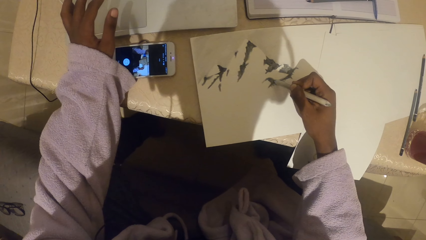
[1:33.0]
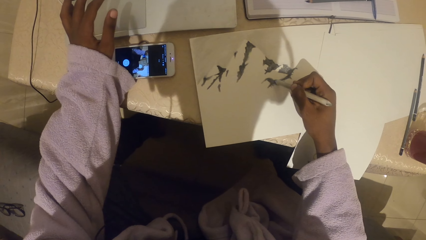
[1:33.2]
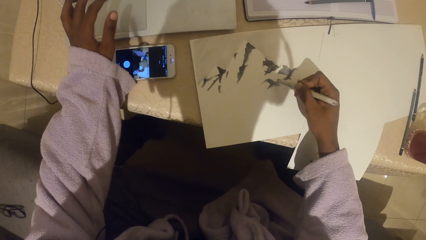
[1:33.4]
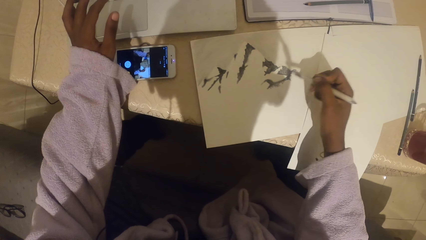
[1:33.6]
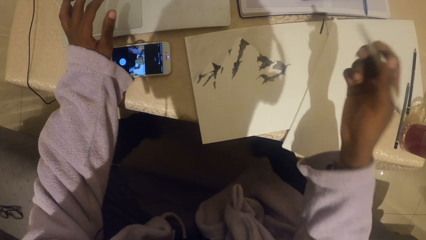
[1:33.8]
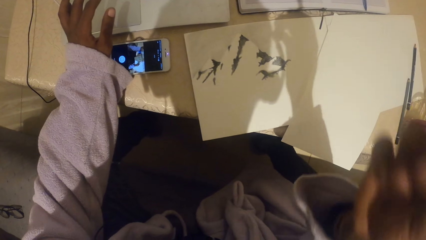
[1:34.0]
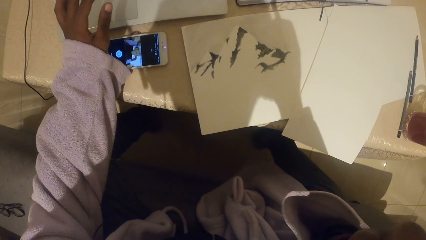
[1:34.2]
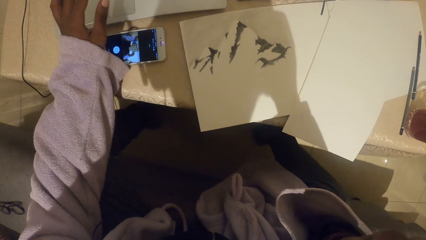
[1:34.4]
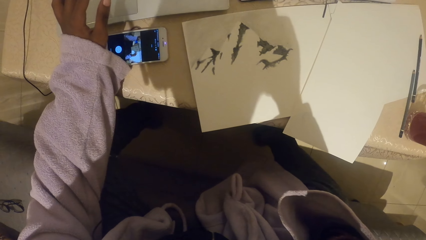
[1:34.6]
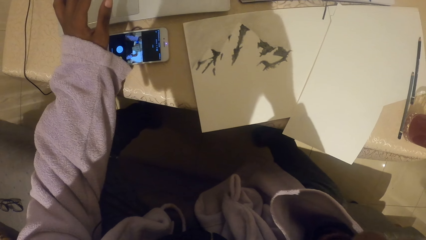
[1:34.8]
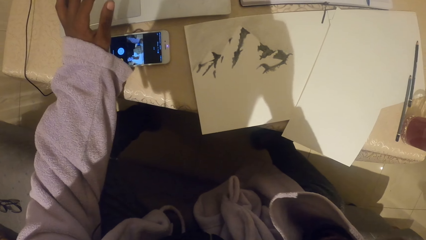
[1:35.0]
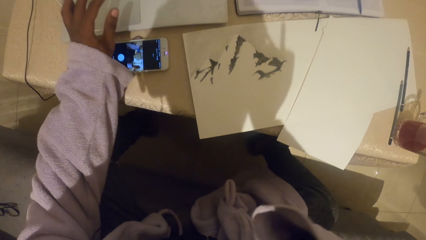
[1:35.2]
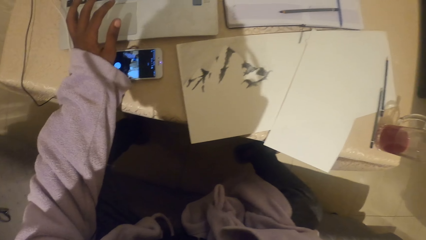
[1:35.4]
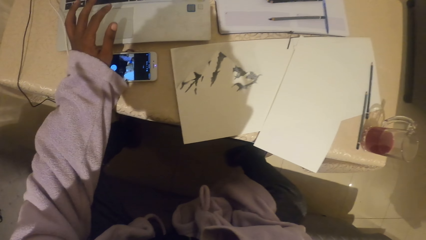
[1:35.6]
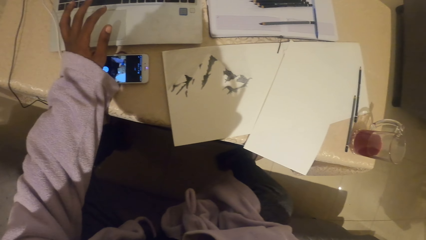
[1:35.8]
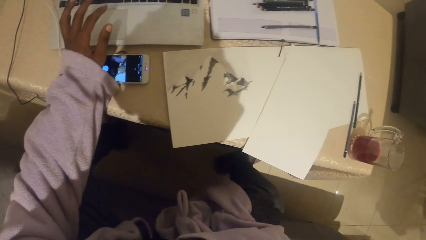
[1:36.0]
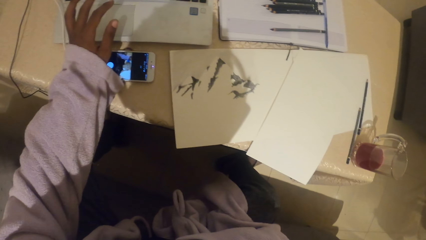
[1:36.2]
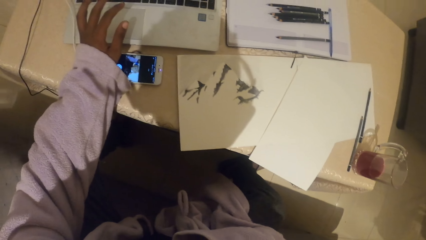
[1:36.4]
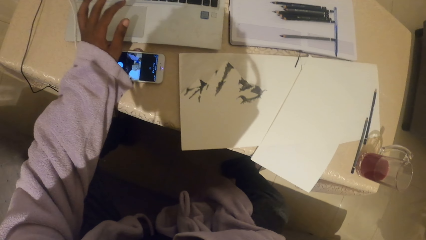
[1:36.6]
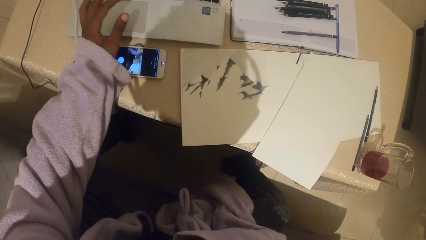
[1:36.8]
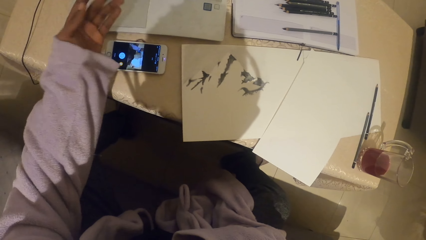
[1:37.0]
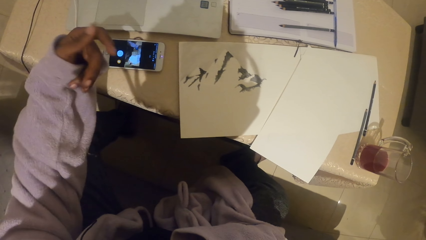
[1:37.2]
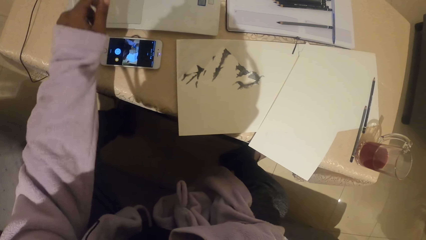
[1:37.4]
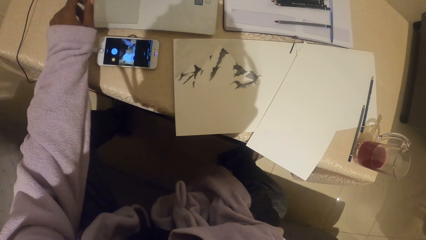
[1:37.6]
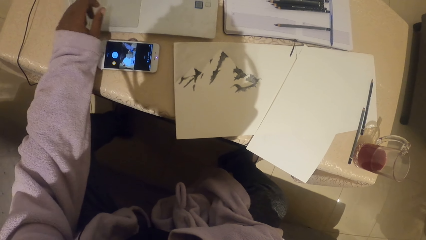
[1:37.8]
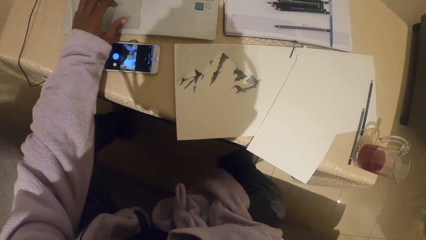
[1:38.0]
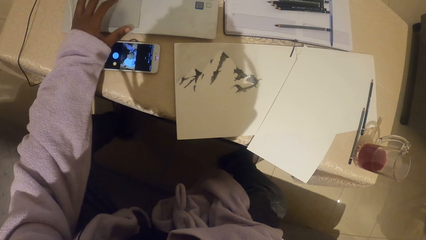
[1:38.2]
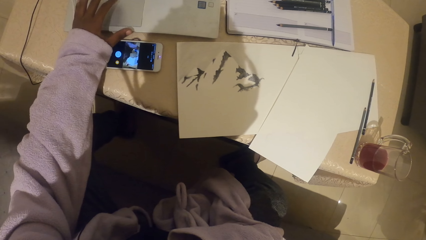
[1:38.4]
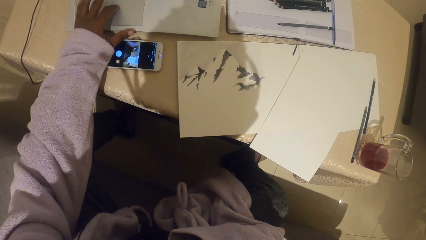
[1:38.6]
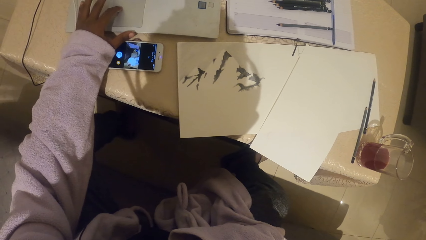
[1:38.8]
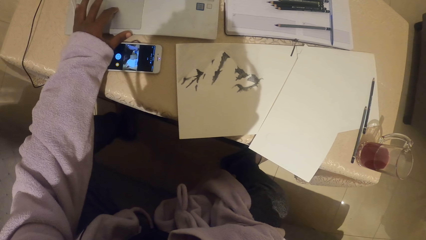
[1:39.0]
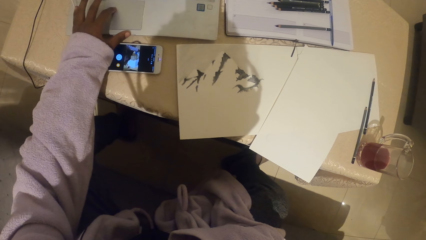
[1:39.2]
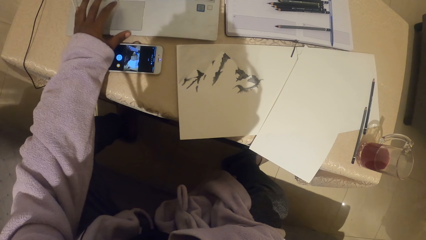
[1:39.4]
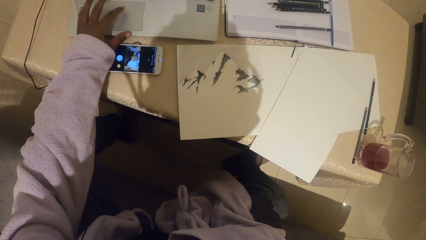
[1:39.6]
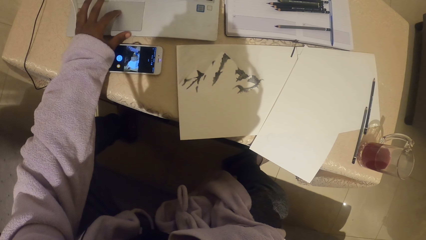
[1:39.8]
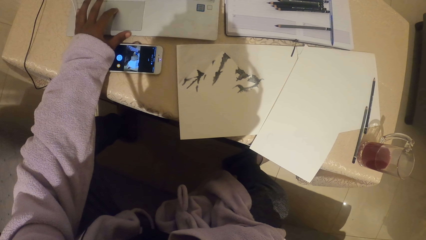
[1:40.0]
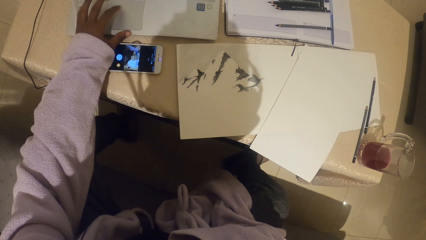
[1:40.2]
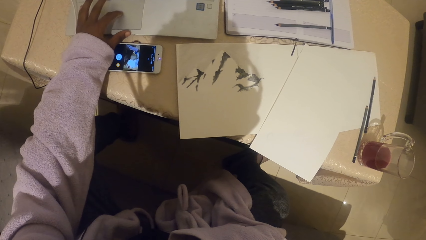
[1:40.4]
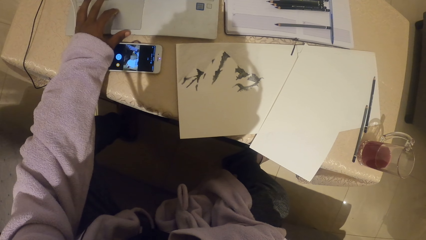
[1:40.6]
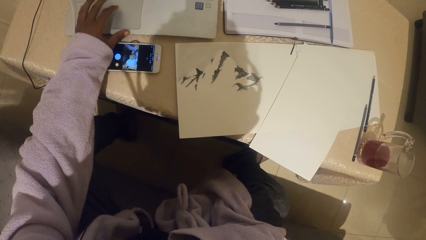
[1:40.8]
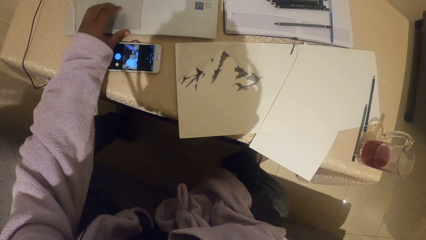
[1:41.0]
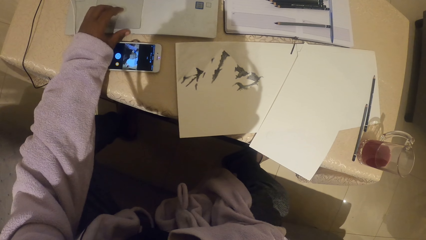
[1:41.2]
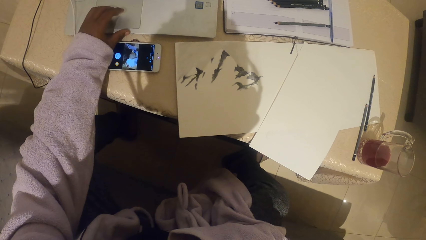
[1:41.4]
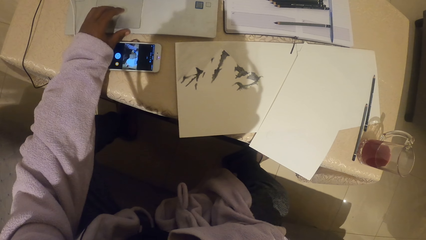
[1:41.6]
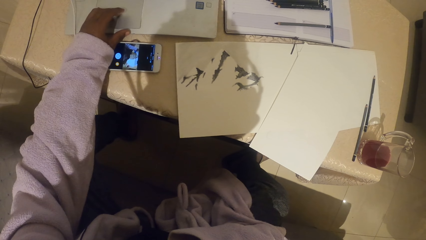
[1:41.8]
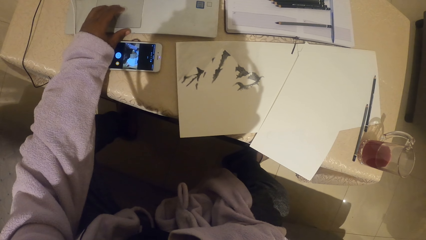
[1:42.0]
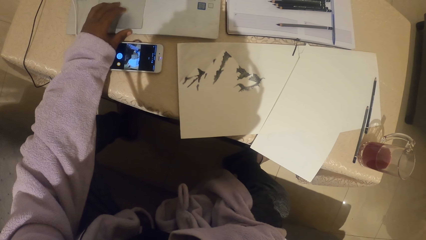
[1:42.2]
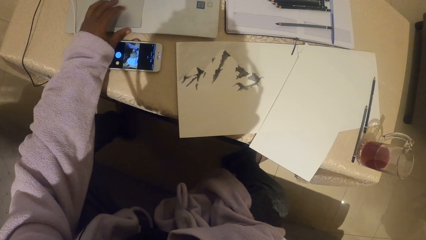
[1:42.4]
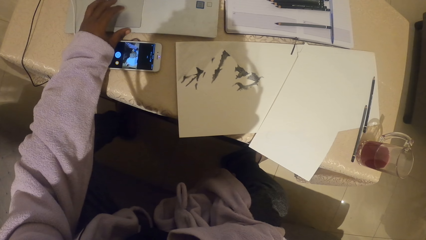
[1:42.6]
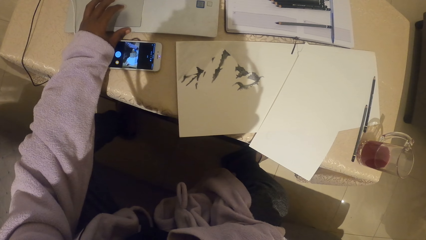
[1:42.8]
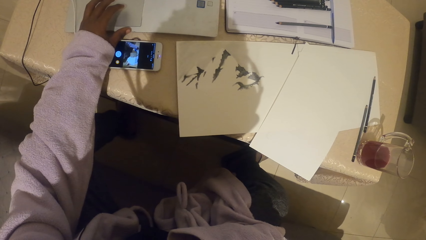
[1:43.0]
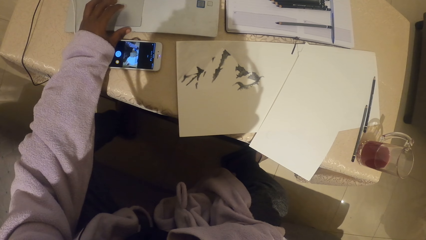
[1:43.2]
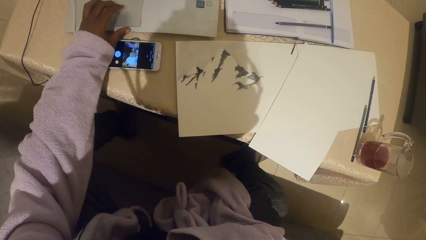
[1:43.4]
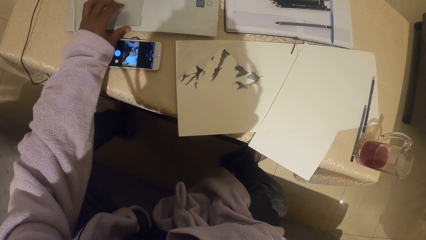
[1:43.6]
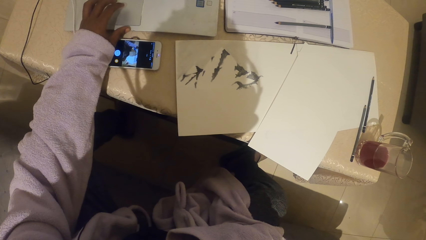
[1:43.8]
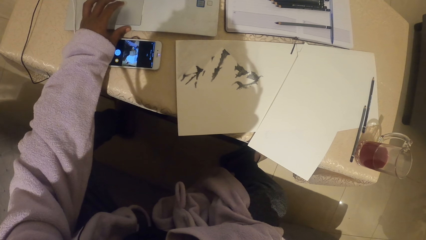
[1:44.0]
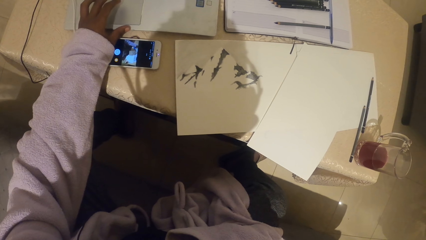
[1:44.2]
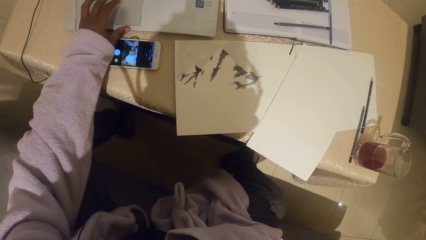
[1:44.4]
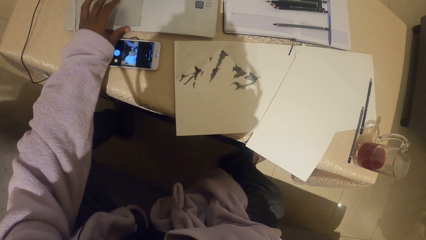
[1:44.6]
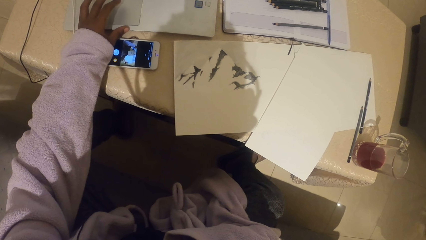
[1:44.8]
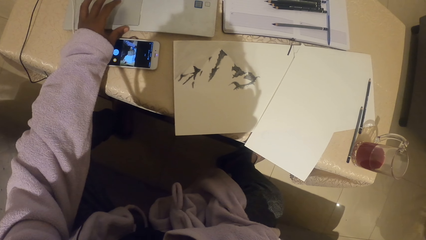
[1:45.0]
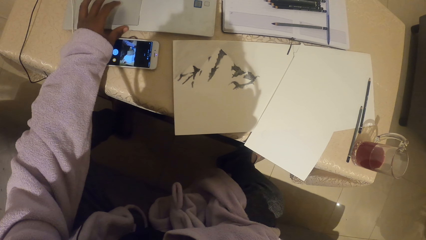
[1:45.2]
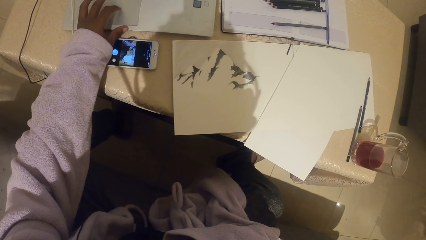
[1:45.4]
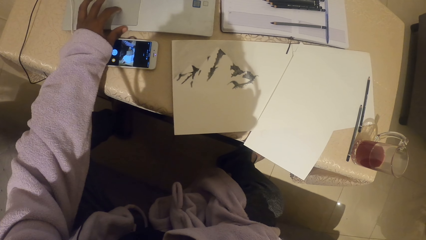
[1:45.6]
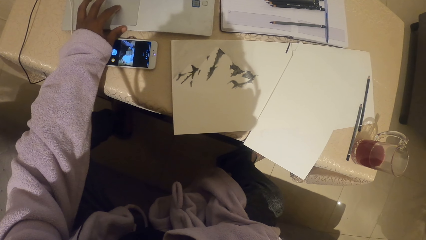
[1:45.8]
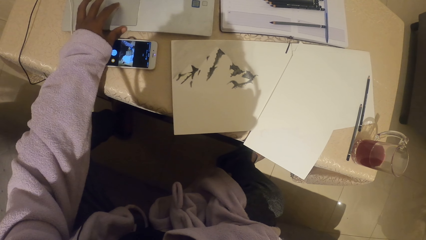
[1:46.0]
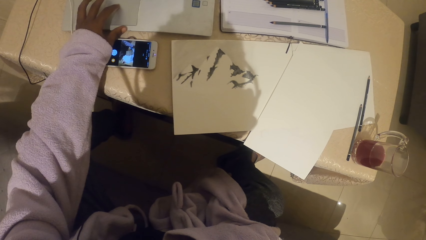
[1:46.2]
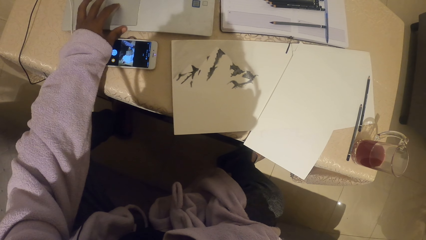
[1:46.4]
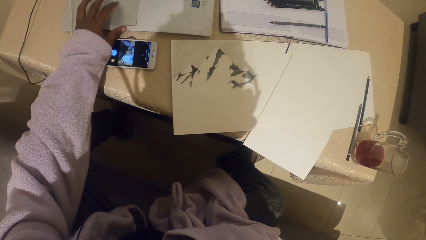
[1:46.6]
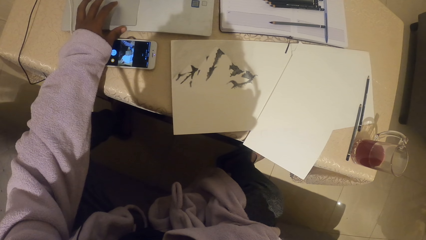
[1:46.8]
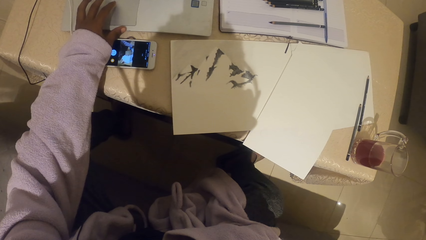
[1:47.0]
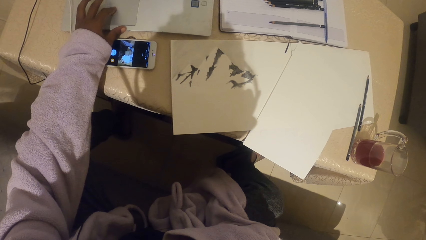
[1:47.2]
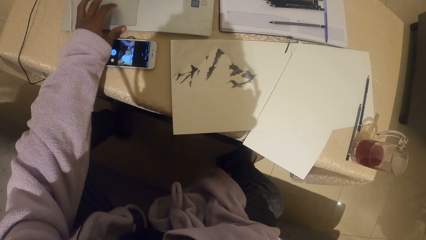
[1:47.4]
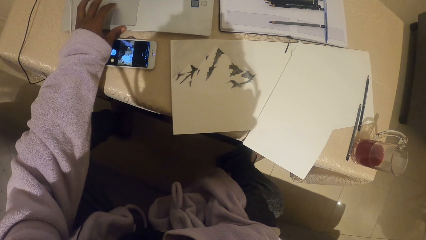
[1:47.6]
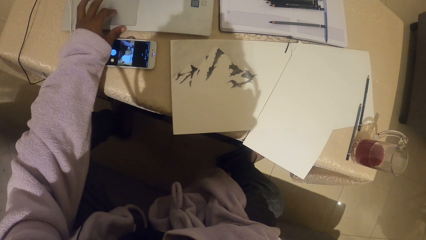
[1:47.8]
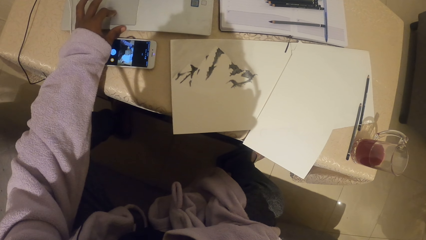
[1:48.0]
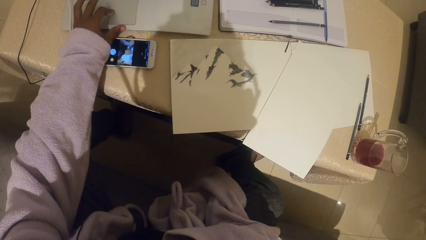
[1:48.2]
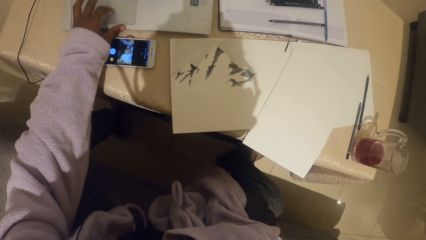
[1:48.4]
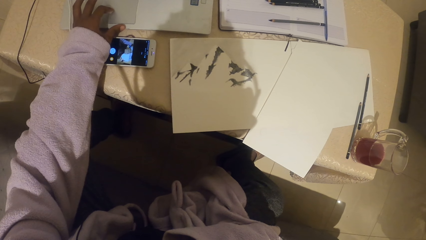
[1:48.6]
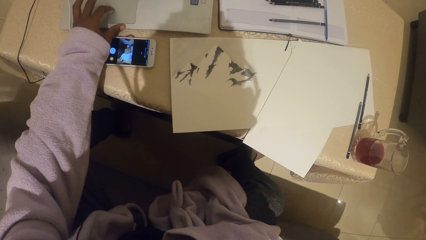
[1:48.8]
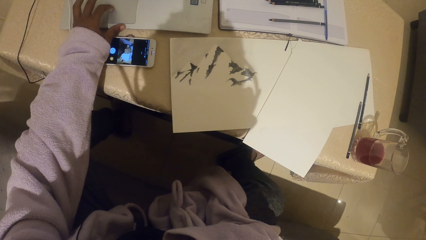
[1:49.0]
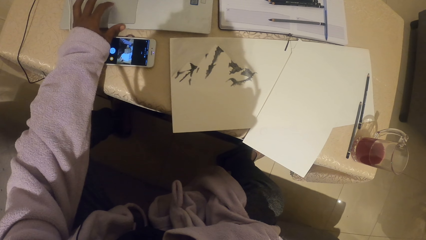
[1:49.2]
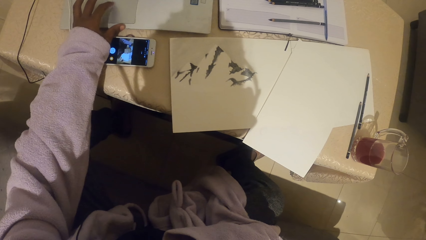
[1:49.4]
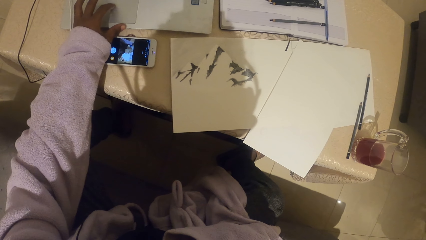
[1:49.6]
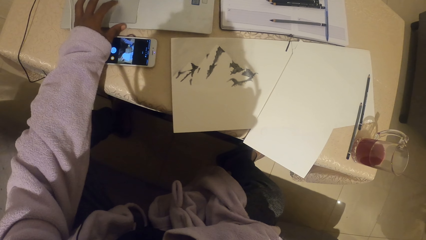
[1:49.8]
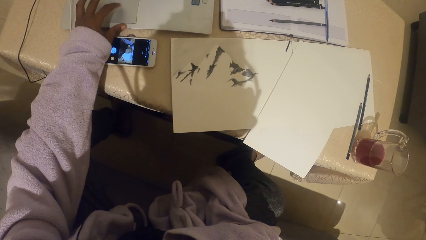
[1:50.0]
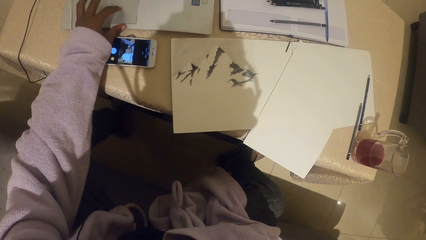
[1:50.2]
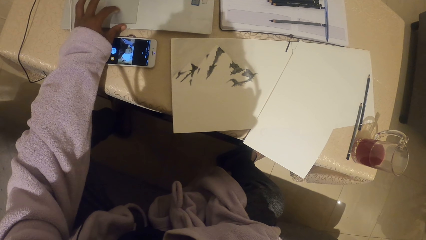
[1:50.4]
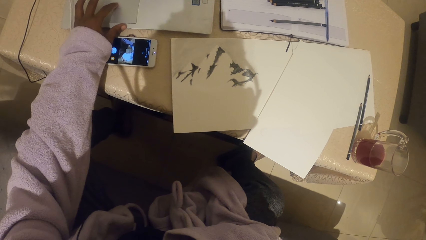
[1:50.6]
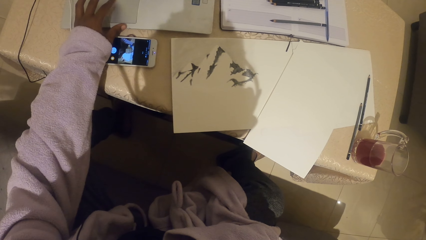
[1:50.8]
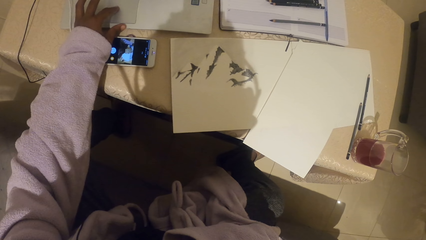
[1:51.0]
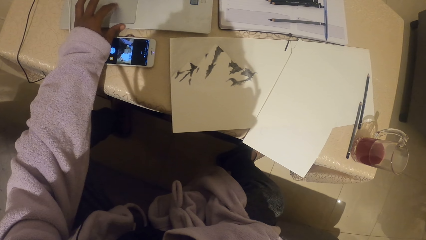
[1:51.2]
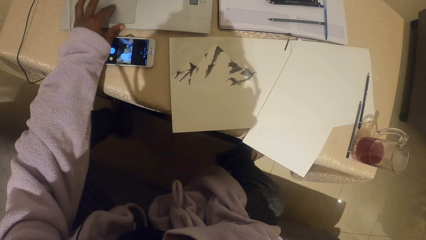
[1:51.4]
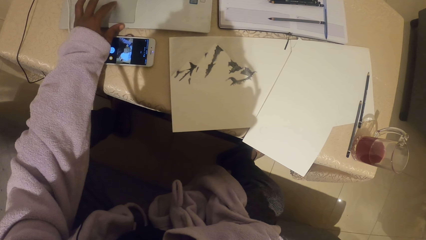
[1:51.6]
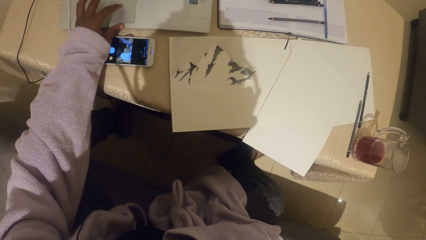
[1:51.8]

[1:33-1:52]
The camera wearer touches something. They move a finger across the touchpad.
